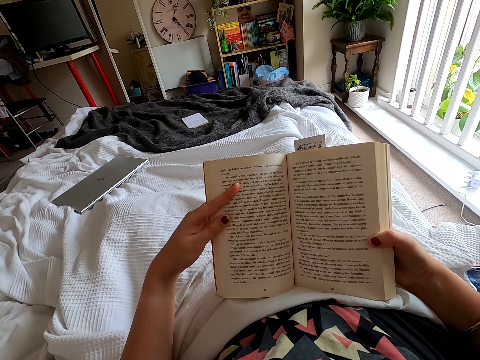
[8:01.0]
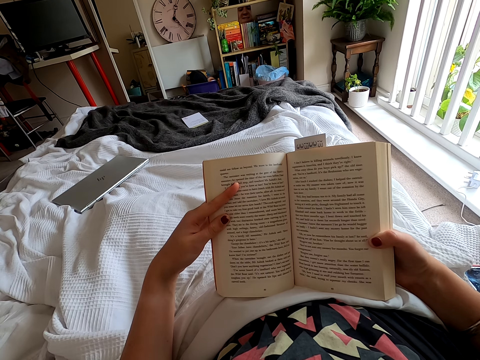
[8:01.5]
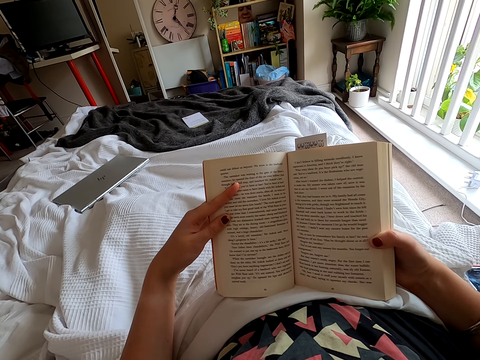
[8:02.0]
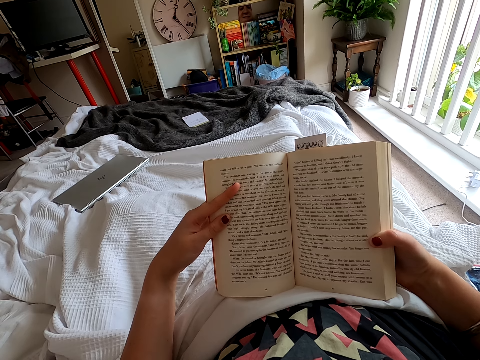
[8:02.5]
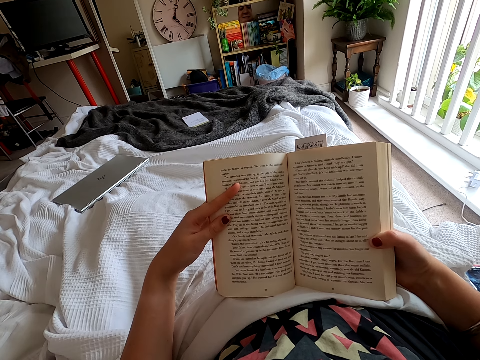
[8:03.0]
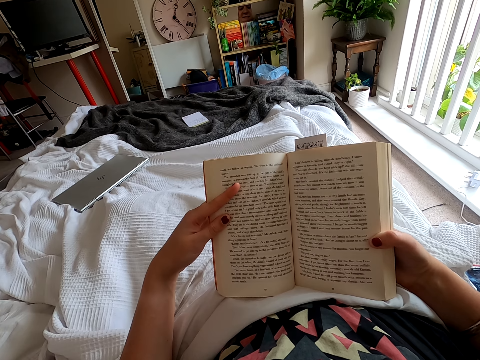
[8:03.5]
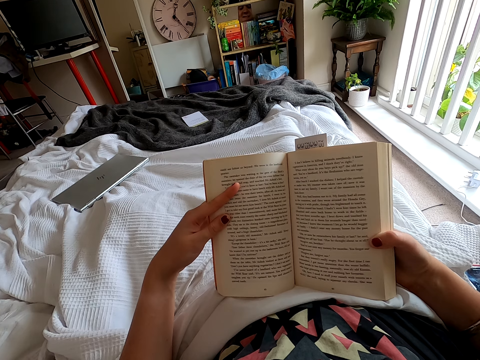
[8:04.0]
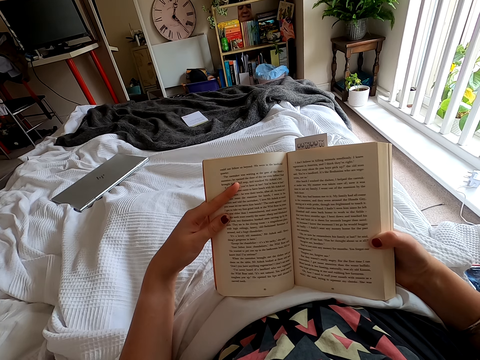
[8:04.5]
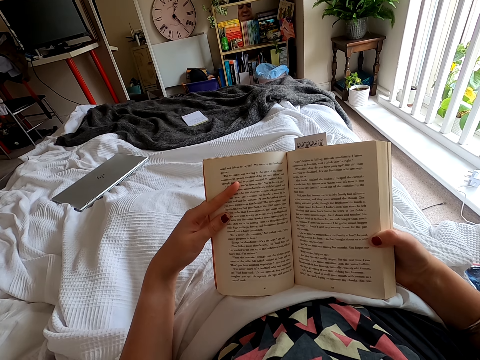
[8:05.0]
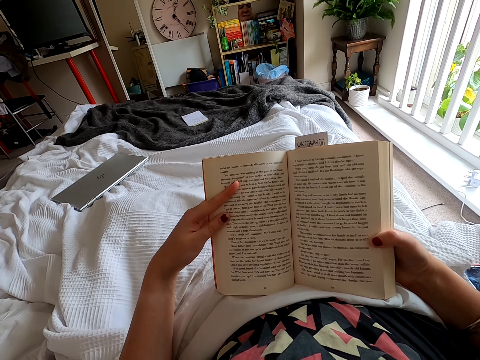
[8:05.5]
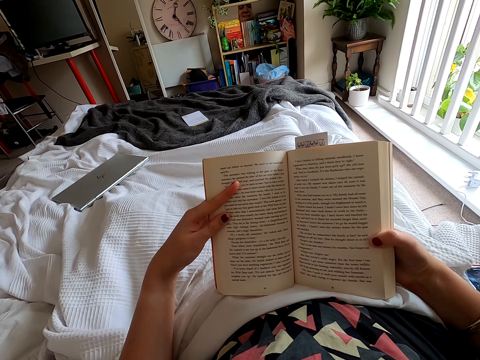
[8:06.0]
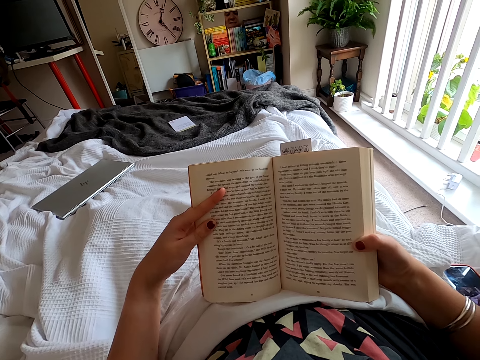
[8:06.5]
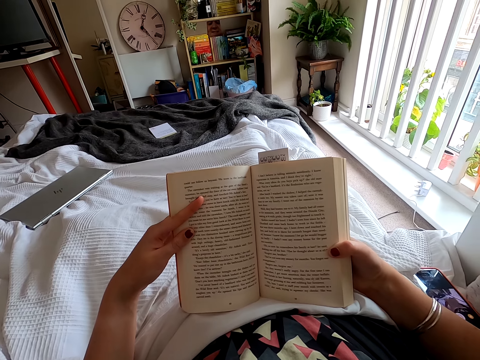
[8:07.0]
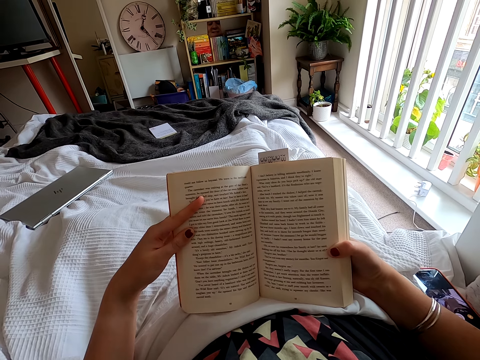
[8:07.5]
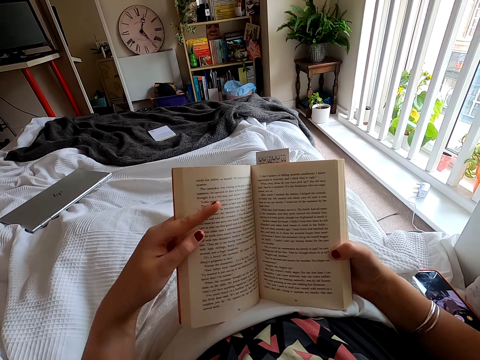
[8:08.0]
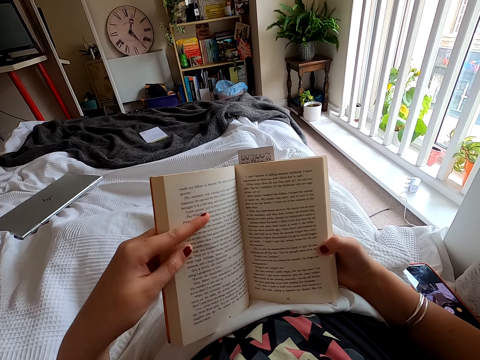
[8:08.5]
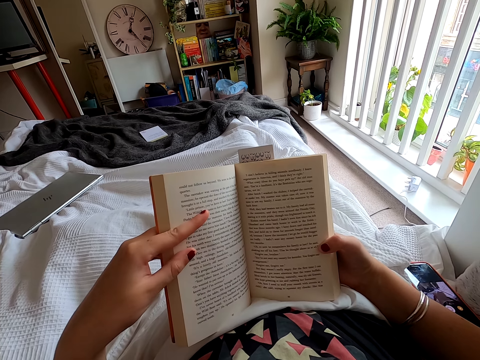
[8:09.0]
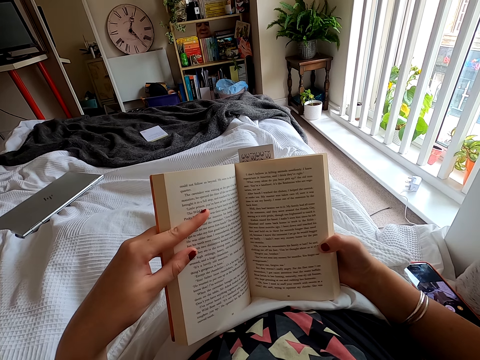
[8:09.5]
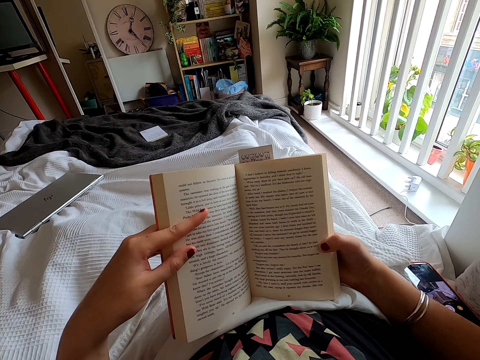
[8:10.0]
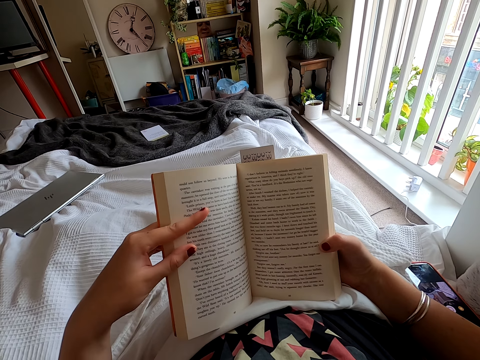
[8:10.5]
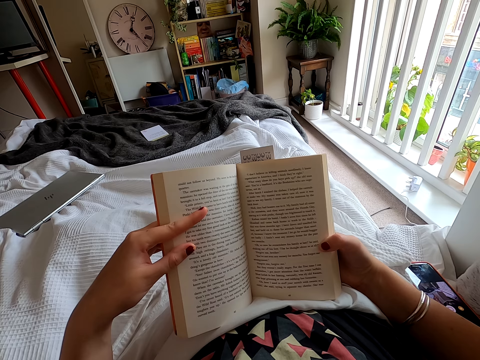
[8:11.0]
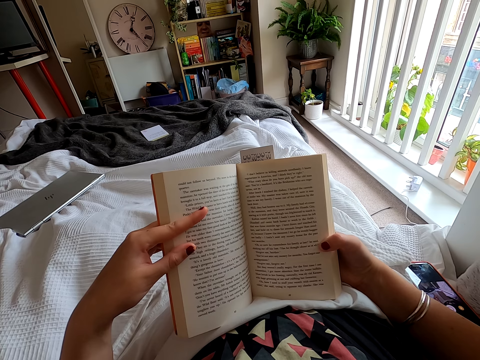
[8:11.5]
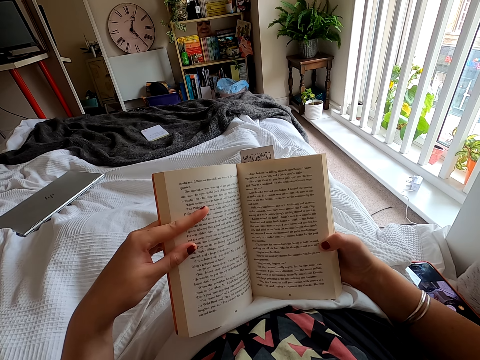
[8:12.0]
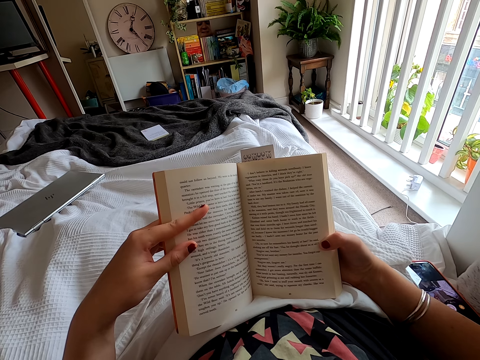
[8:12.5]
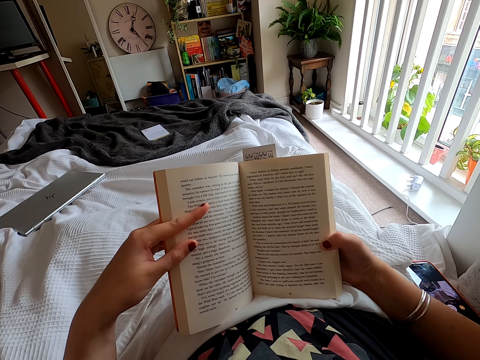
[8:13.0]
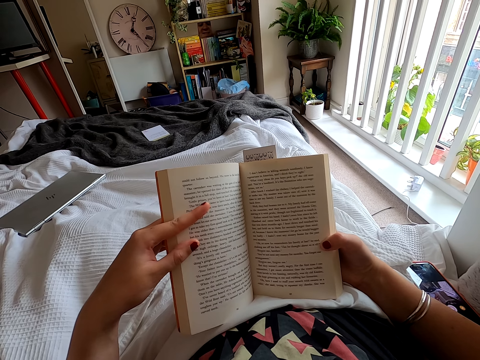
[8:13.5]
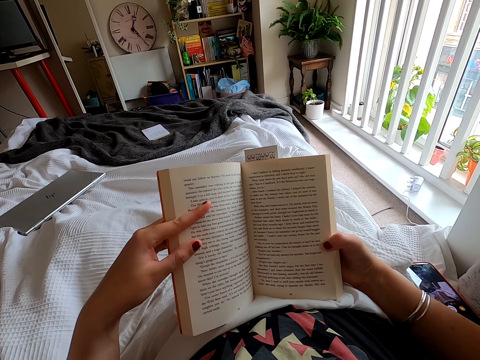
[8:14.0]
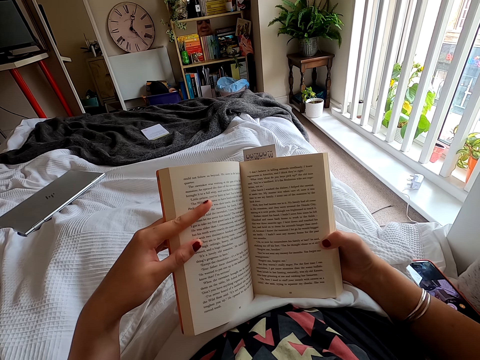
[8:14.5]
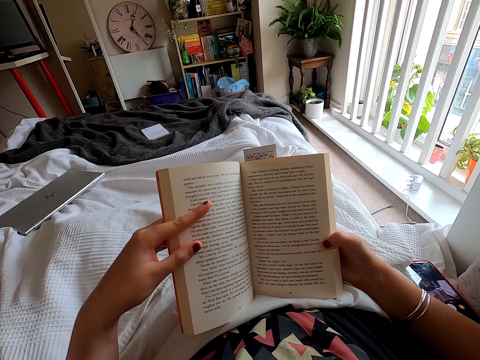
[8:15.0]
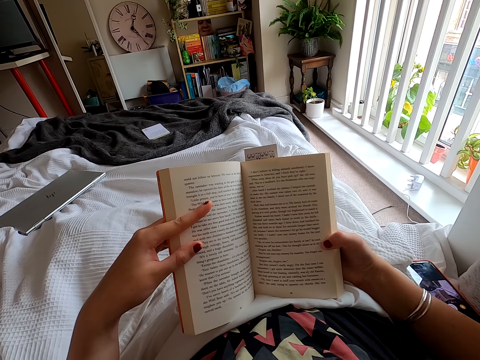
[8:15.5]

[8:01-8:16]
The camera wearer looks around. They peruse a book.

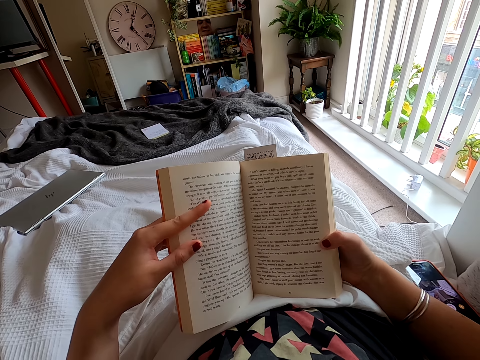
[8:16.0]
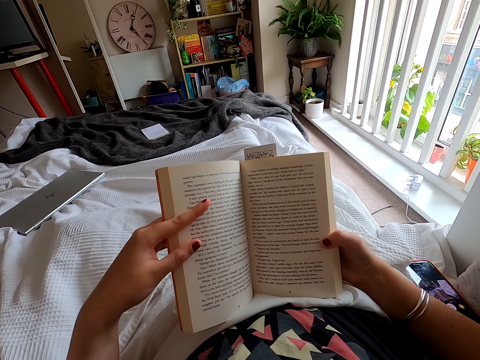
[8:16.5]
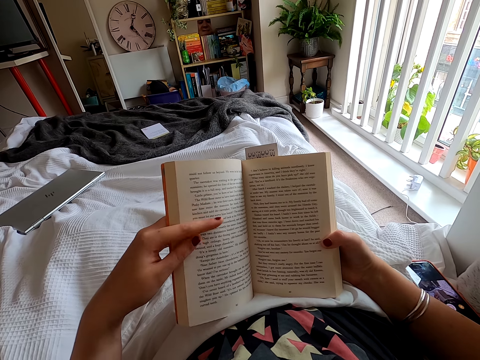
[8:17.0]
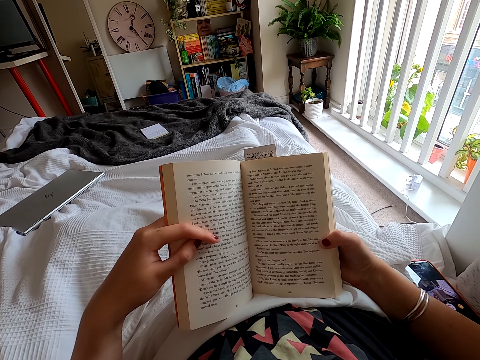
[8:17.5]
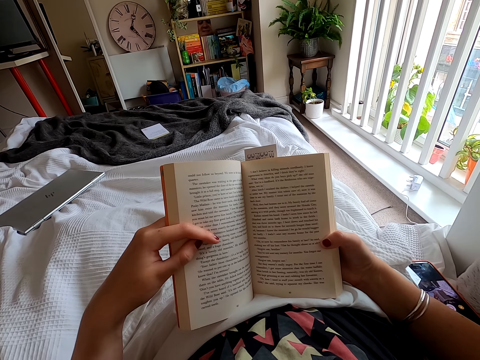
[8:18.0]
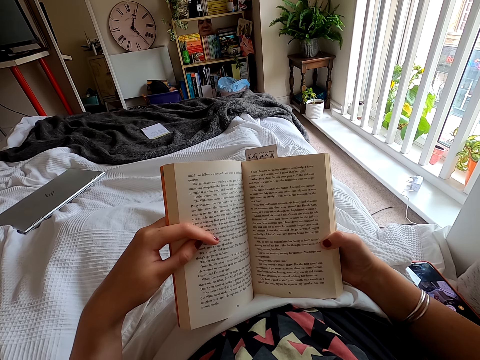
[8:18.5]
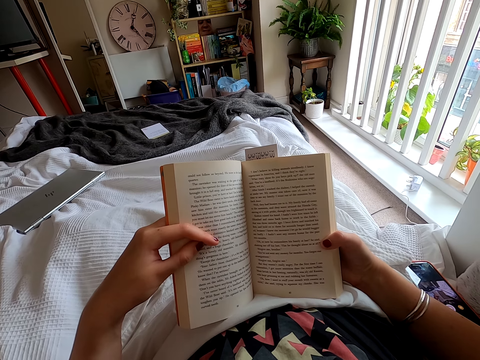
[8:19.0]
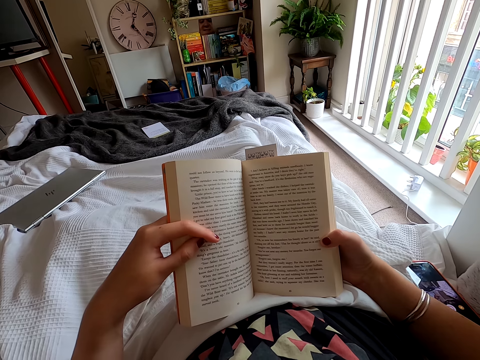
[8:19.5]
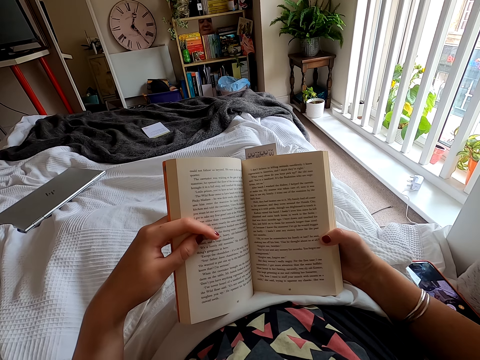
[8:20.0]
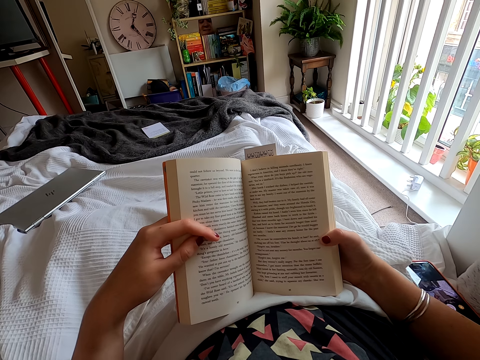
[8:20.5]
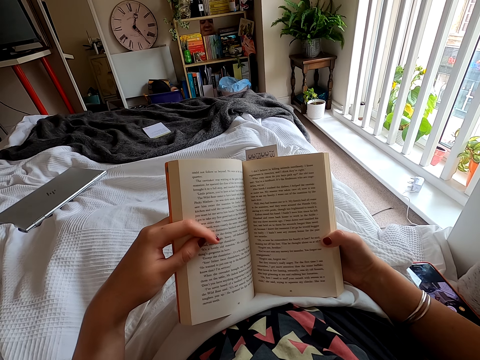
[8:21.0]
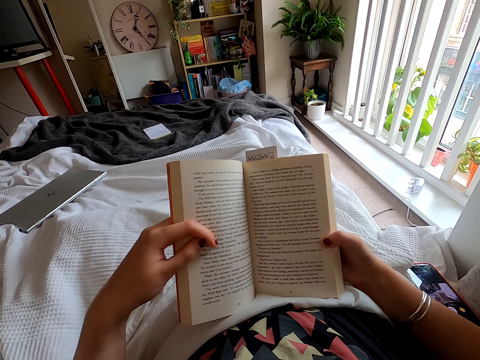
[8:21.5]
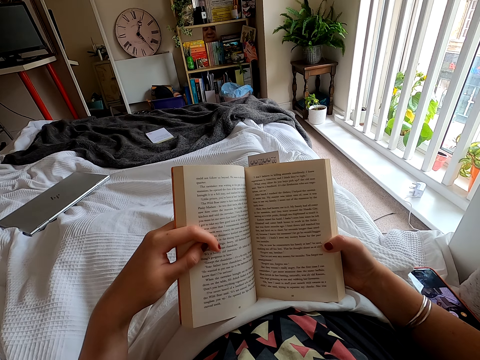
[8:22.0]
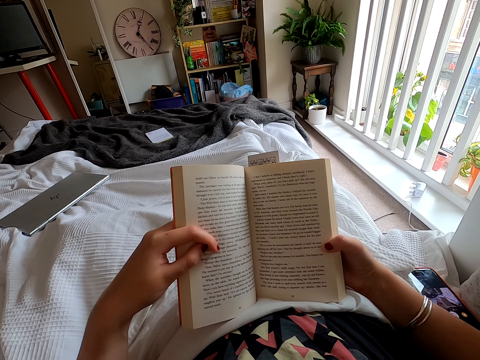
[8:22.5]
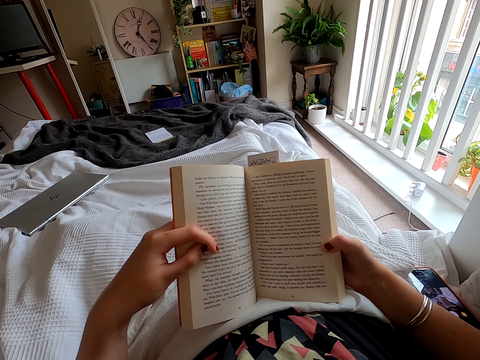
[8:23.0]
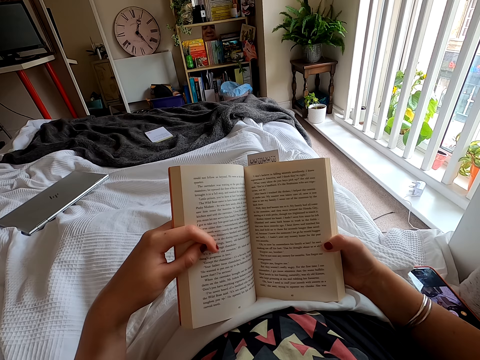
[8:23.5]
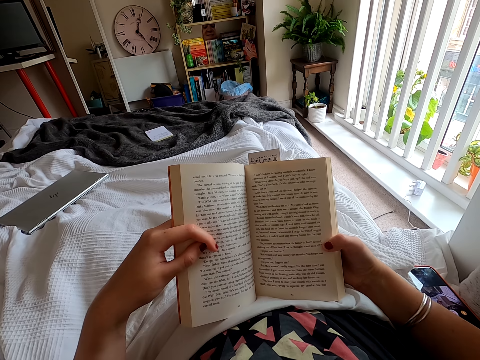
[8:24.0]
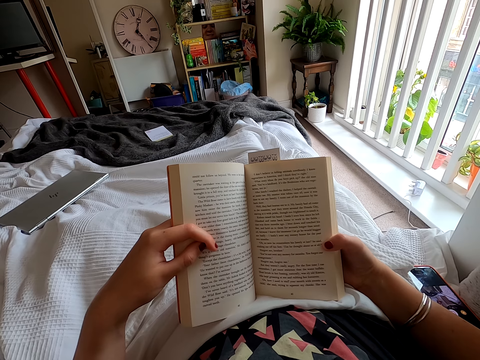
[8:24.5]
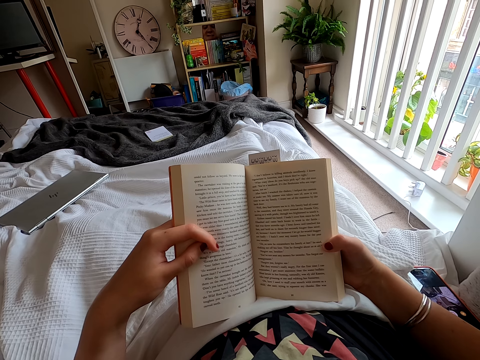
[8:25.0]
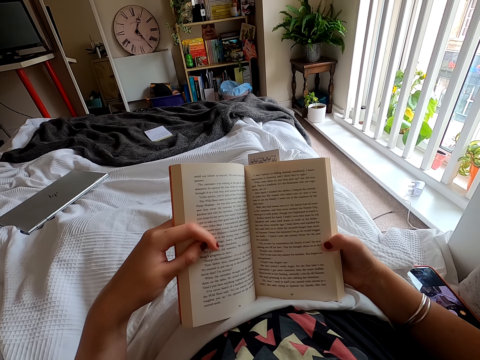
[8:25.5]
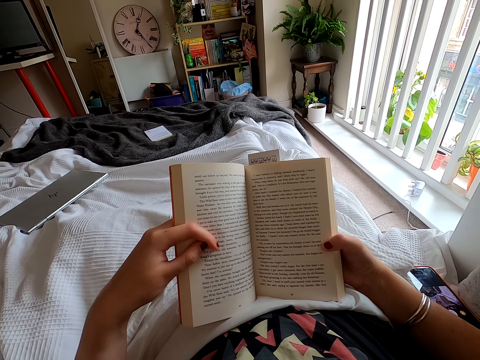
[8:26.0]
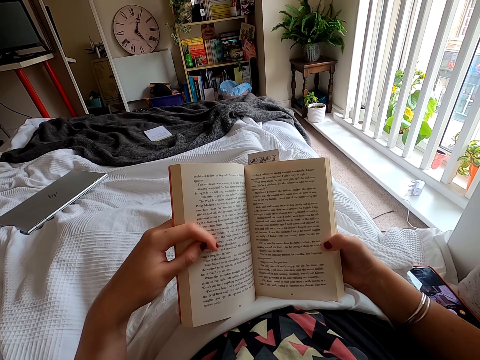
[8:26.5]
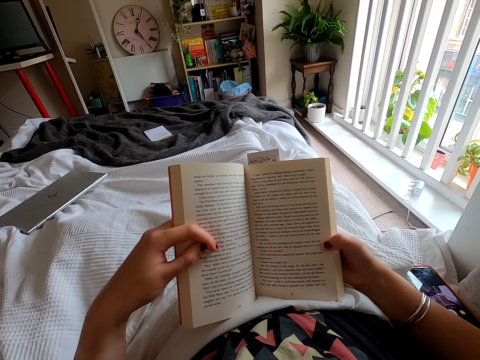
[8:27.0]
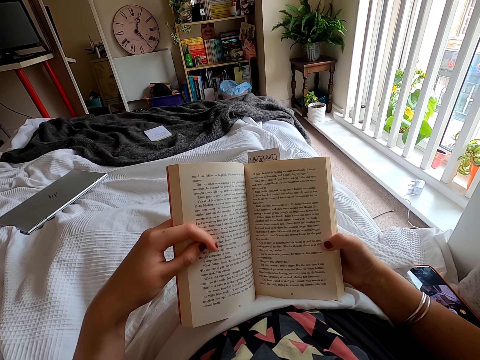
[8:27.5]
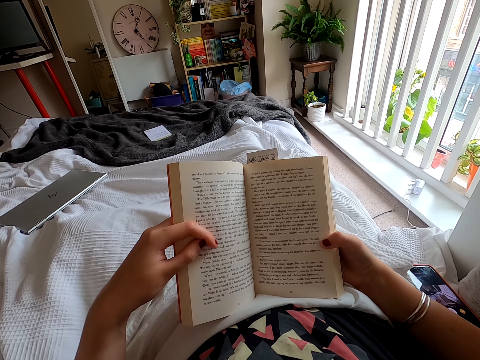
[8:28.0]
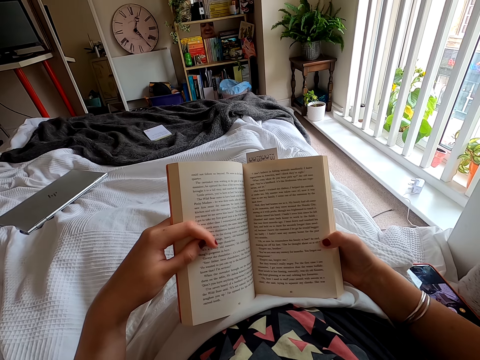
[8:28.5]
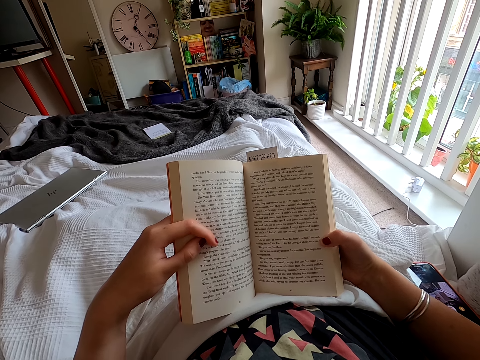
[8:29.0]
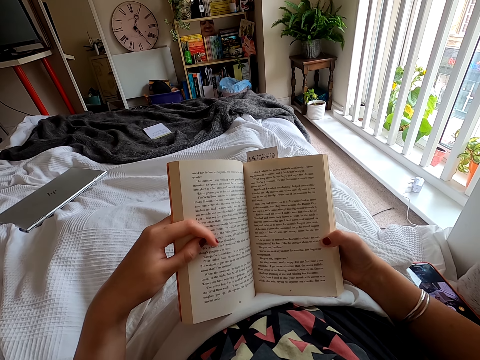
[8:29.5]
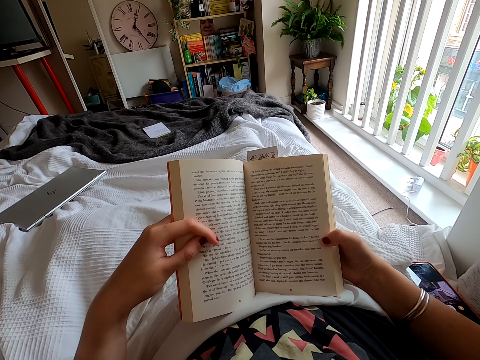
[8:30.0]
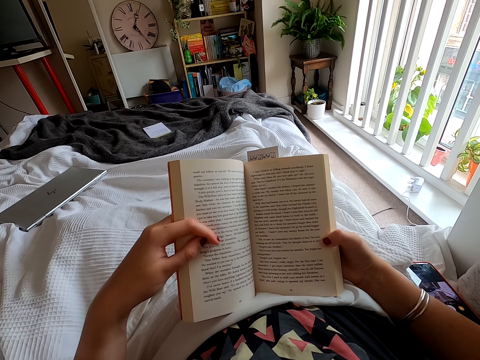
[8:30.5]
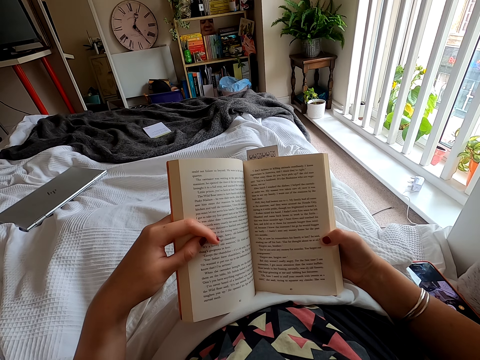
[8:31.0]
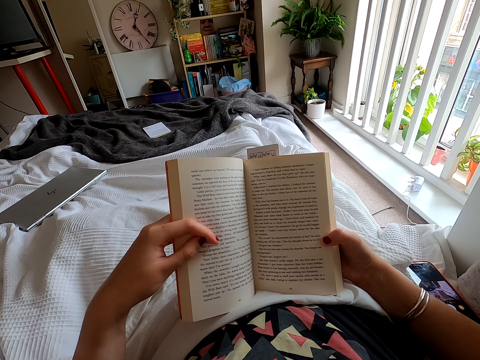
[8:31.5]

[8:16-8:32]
The camera wearer peruses a book.
